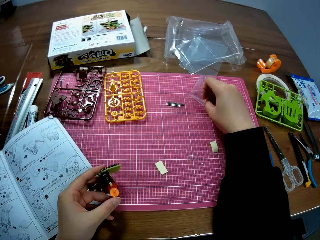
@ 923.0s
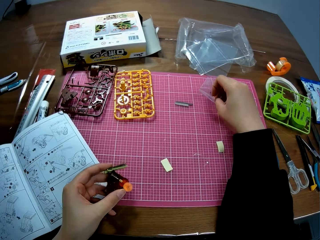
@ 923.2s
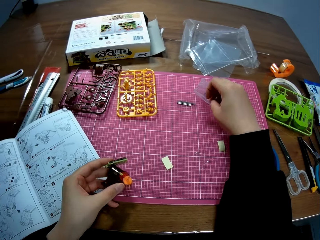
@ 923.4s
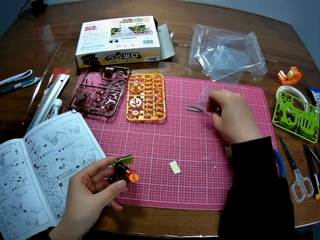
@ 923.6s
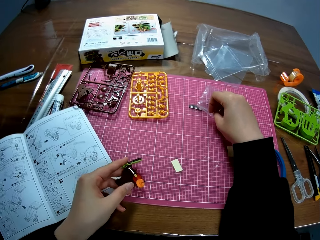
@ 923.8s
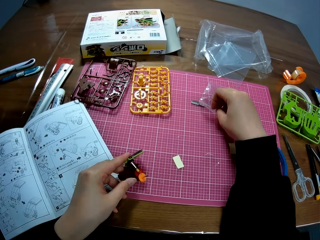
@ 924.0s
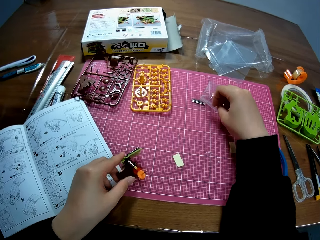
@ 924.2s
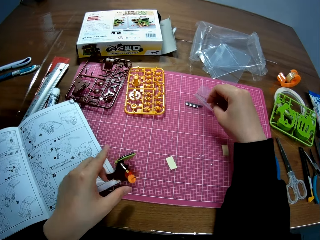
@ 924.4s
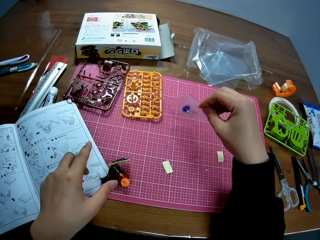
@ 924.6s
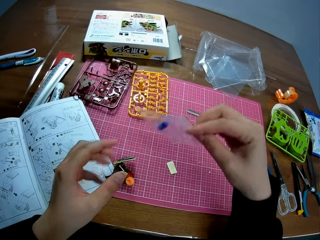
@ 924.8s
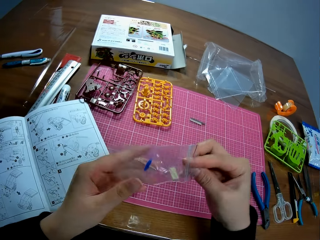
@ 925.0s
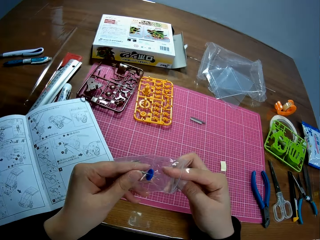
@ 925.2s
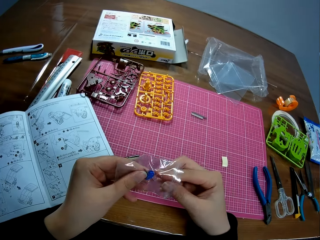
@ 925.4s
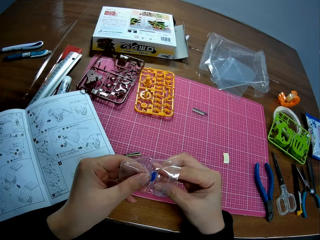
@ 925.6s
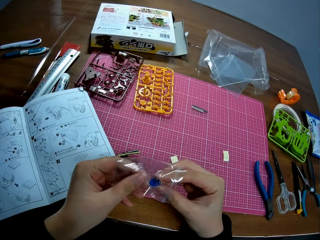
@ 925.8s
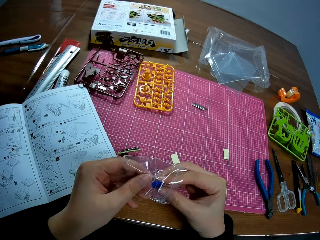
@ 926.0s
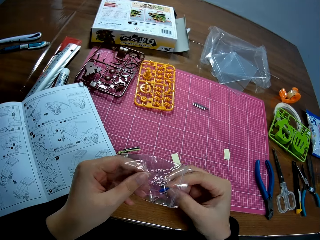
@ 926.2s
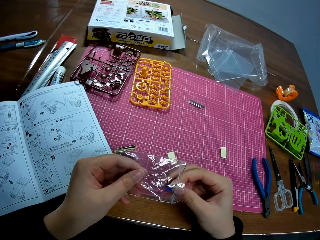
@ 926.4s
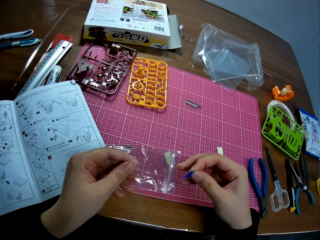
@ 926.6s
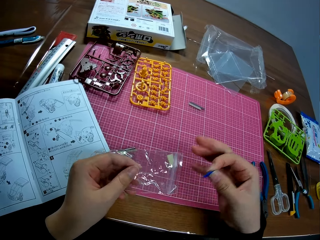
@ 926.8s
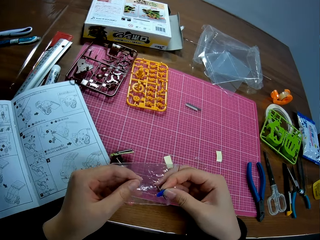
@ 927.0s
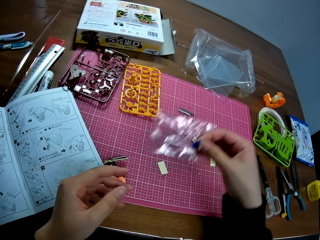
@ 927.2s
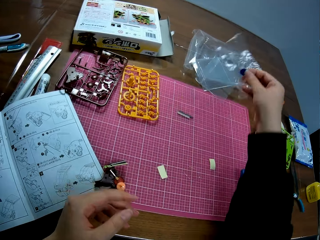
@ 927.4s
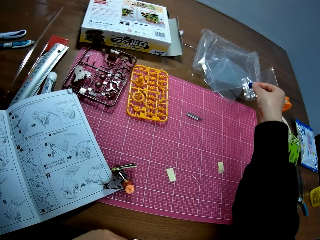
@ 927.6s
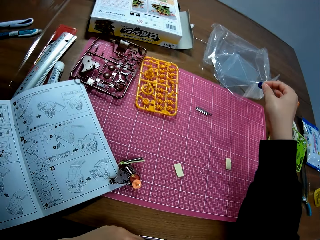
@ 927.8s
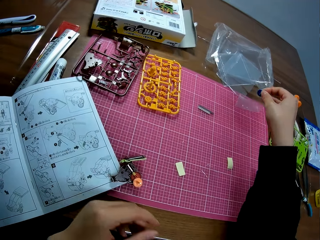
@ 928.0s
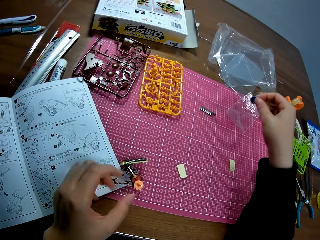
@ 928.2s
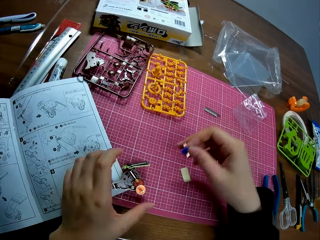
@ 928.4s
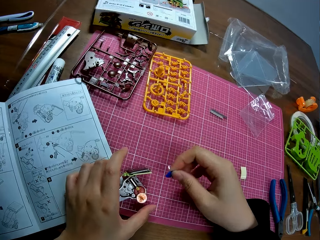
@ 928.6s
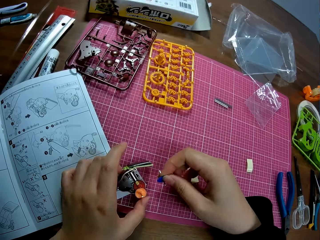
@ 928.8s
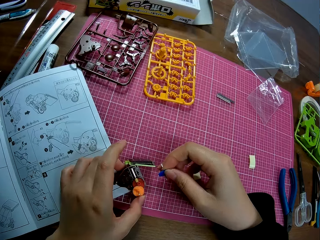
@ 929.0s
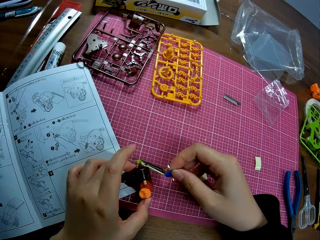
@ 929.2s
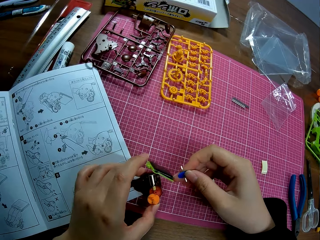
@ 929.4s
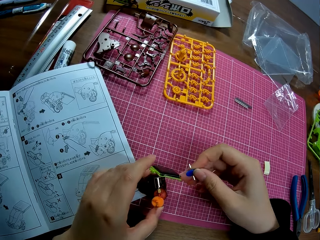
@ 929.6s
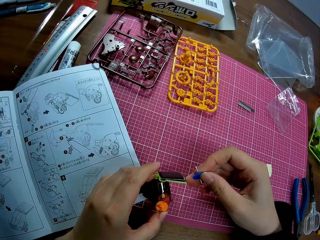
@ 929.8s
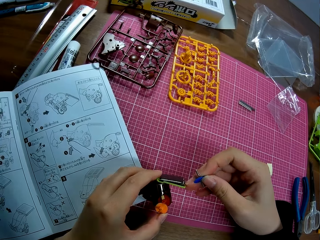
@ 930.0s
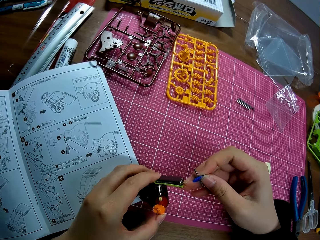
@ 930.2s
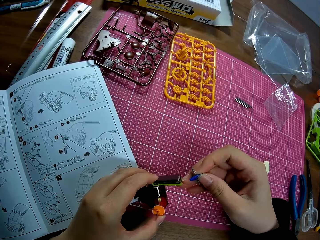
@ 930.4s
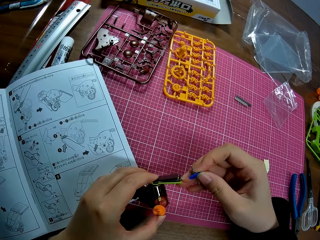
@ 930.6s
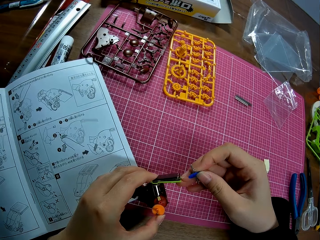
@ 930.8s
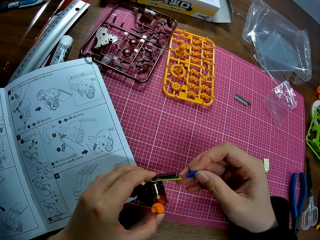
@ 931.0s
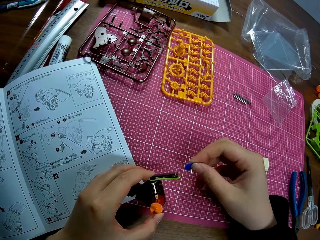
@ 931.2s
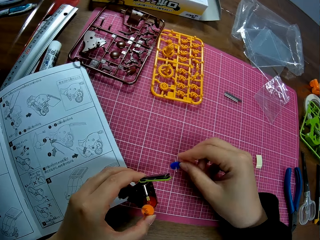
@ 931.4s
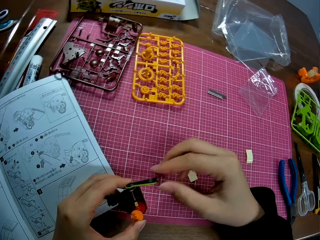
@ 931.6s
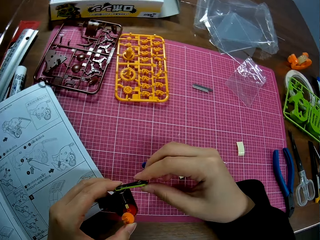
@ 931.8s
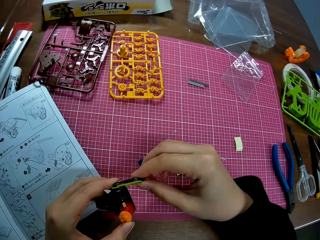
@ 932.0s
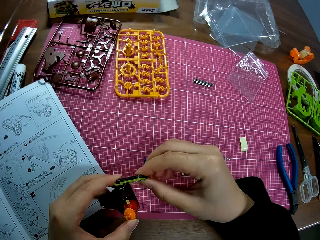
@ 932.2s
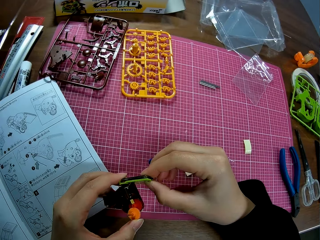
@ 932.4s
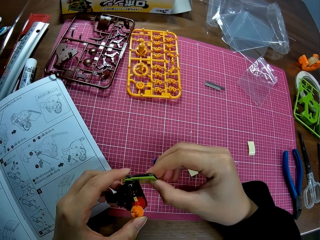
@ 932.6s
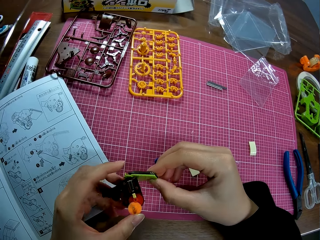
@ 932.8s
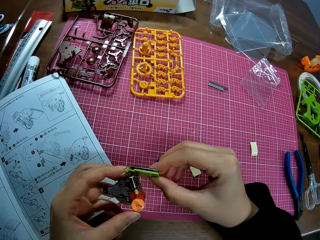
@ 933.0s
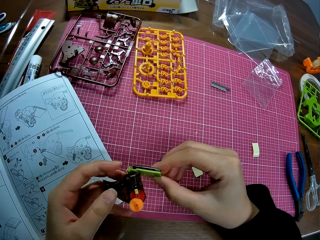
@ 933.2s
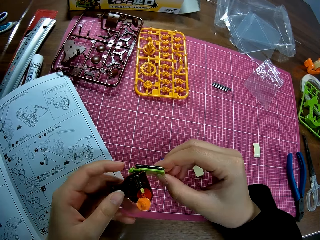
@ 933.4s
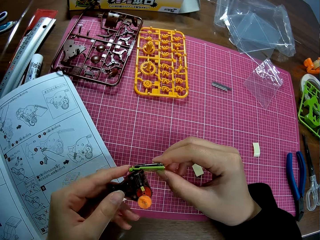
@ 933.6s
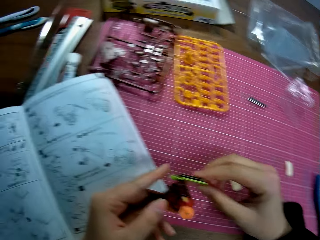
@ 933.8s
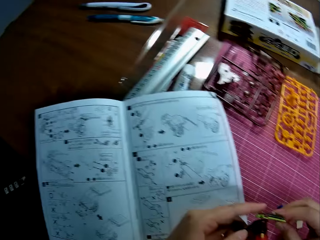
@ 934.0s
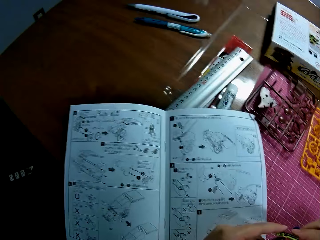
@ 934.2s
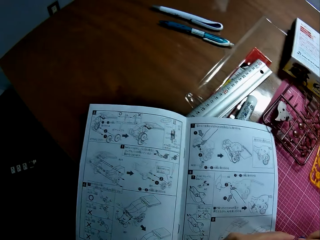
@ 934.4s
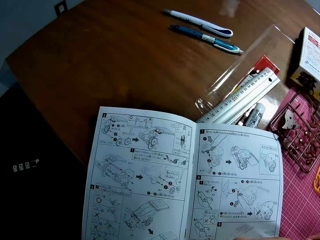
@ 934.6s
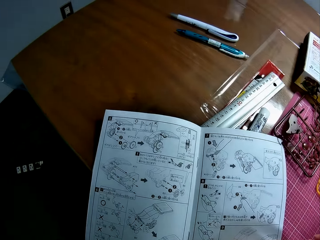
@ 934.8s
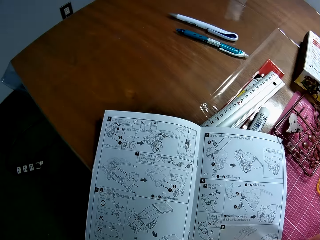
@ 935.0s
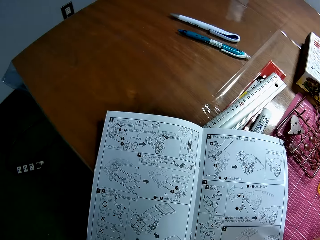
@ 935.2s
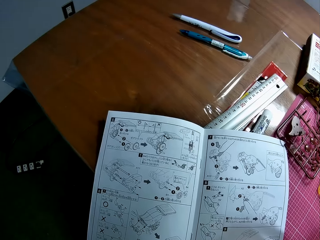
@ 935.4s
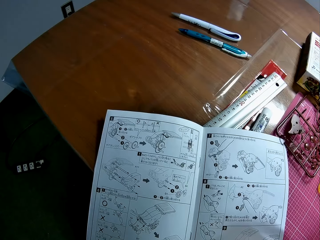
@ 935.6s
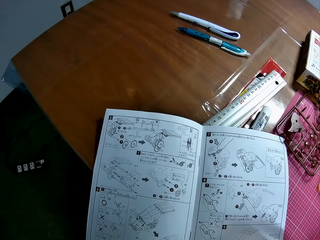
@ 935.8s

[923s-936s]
The camera wearer picks a zip lock bag. He drops the mechanical model, or plastic model, on the pink sheet on the table. He holds the nylon or zip lock bag with the model piece or plastic gear with both hands and removes the model piece from its nylon. He passes the nylon to his right hand. He drops the nylon on the pink sheet on the table. He picks up the mechanical model from the pink sheet on the table. He holds the plastic model. He drops the model piece on the pink sheet on the table. He adjusts the mechanical model with both hands. He holds the plastic model. He checks the plastic model. He looks towards the instruction manual, or book, on the table.

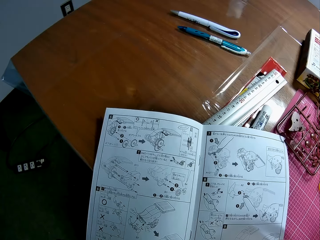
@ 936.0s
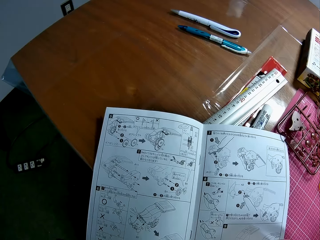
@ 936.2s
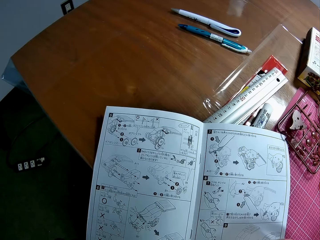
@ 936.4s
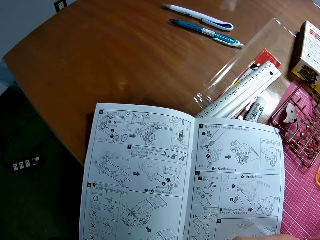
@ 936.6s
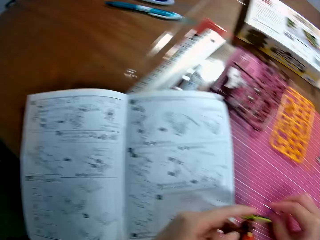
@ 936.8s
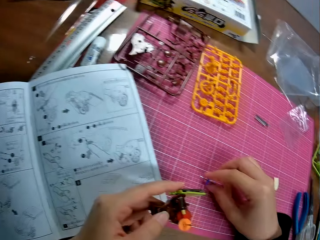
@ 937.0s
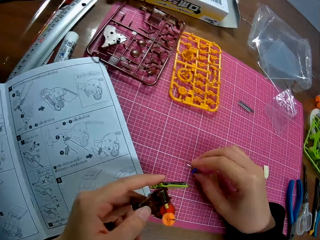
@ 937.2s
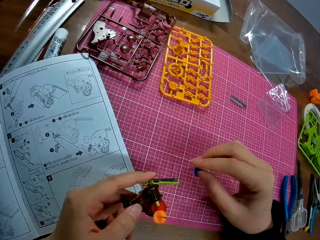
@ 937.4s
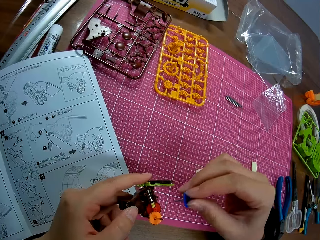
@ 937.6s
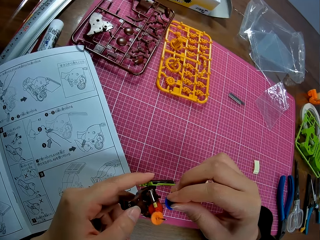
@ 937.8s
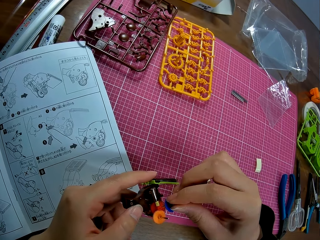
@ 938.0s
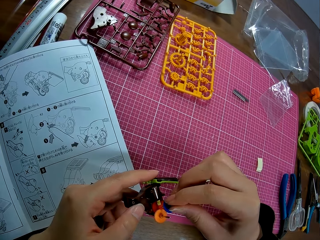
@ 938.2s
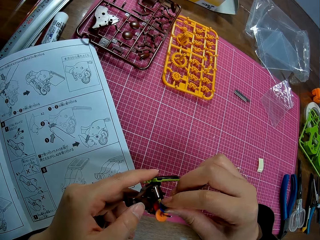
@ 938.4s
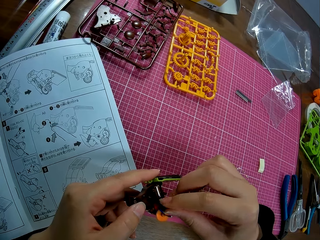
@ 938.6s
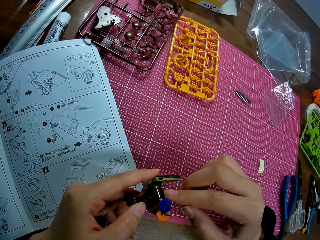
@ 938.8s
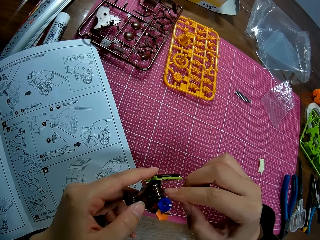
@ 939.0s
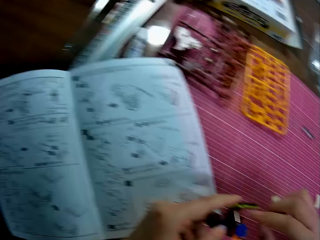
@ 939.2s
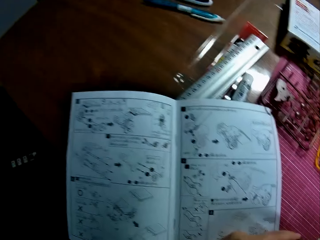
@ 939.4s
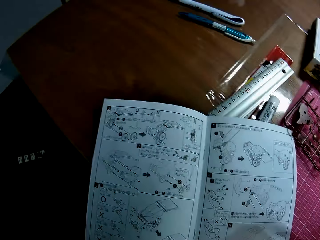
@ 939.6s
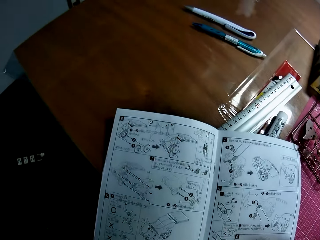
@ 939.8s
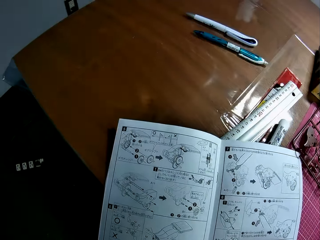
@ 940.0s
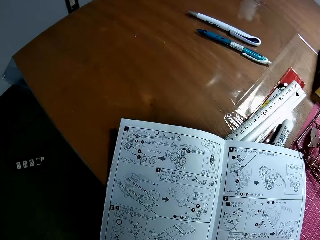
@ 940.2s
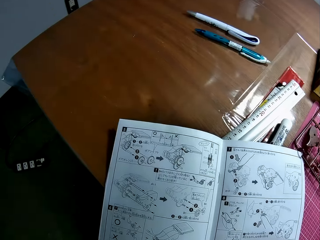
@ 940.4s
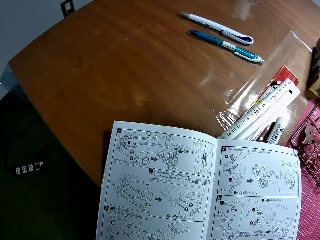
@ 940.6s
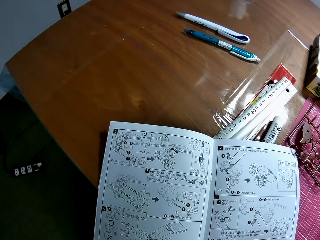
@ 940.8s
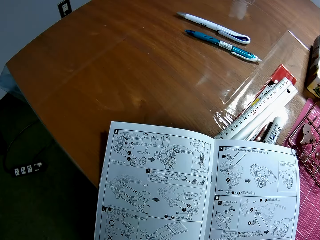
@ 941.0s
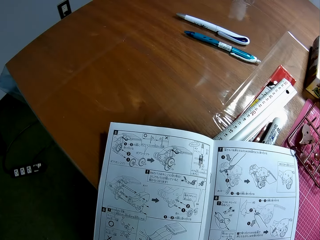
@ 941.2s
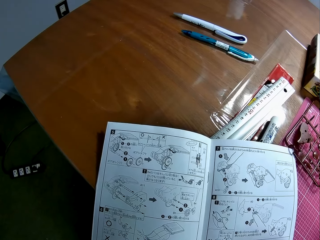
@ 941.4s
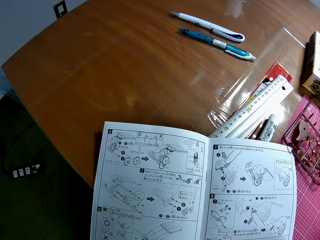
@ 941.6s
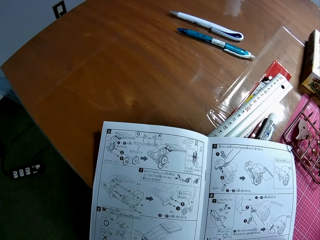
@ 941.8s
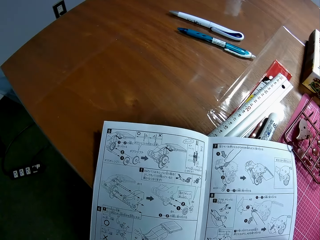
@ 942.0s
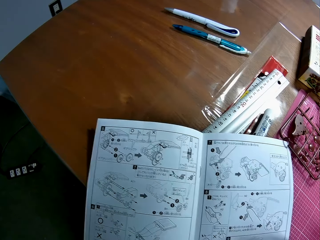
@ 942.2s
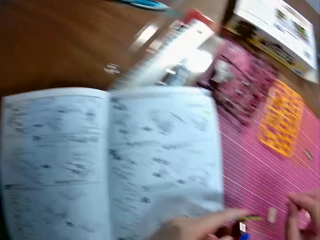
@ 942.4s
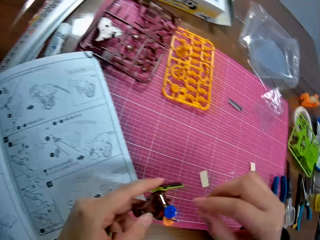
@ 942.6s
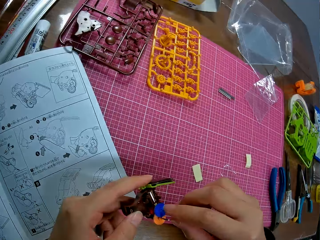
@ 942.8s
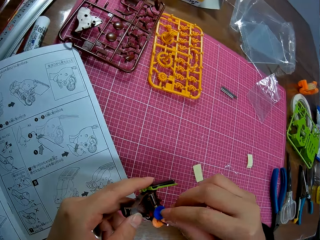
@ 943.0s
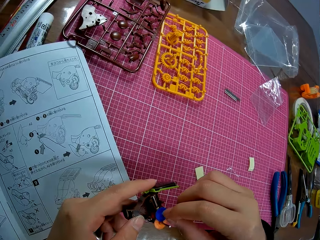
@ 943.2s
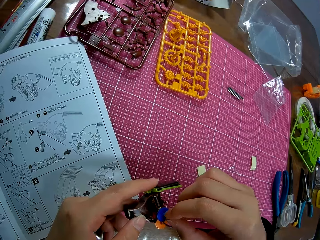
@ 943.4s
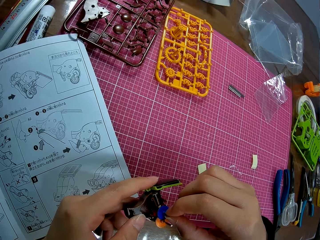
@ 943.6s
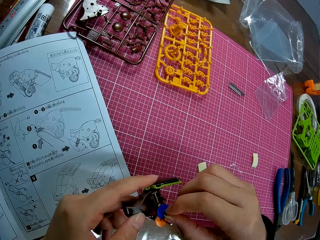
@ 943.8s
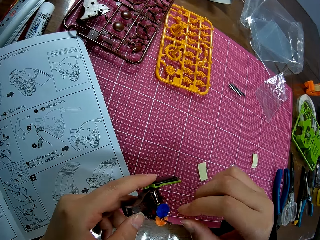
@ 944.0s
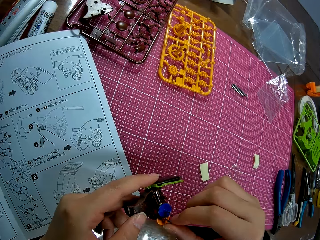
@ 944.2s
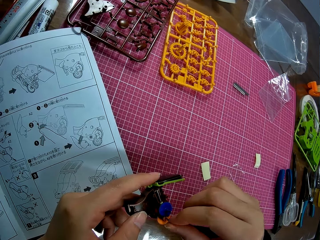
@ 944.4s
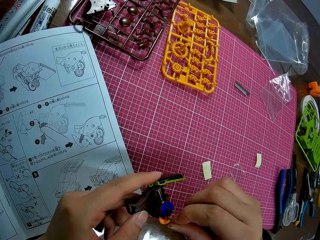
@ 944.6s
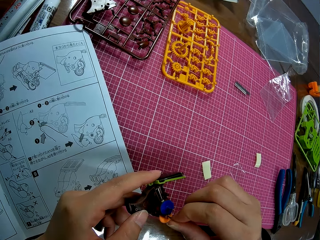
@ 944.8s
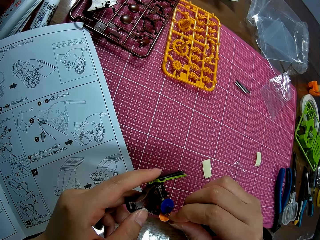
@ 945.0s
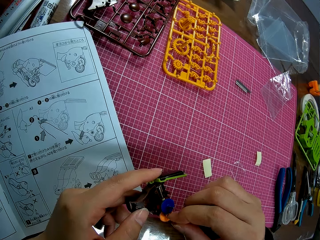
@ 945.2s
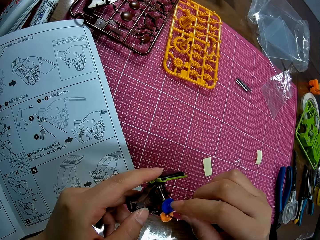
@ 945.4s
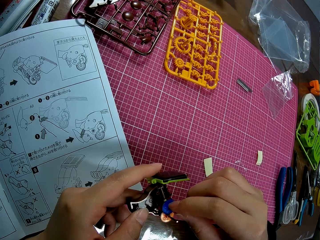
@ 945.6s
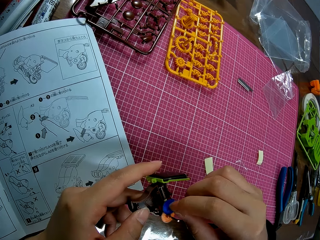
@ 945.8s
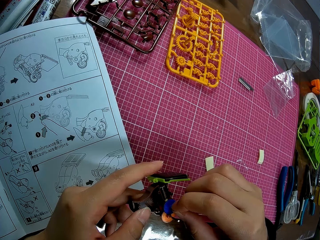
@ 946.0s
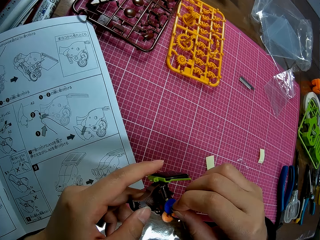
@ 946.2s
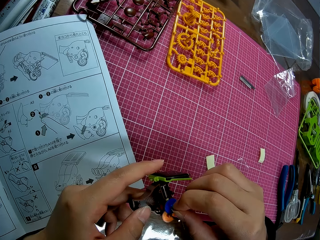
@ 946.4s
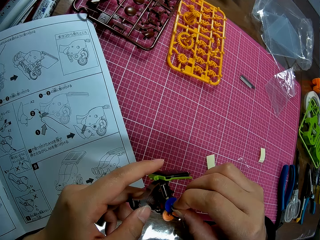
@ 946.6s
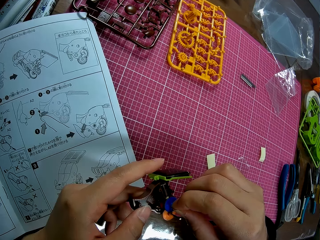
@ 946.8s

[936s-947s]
The camera wearer picks up the model piece from the pink sheet on the table. He attaches the model piece to the mechanical model. He looks towards the instruction manual on the table. He adjusts the mechanical model with his right hand. He holds the plastic gears.
